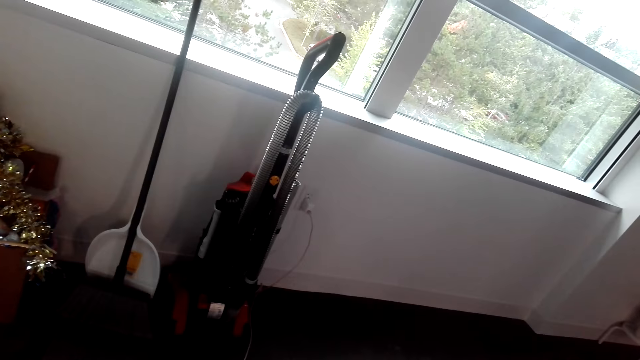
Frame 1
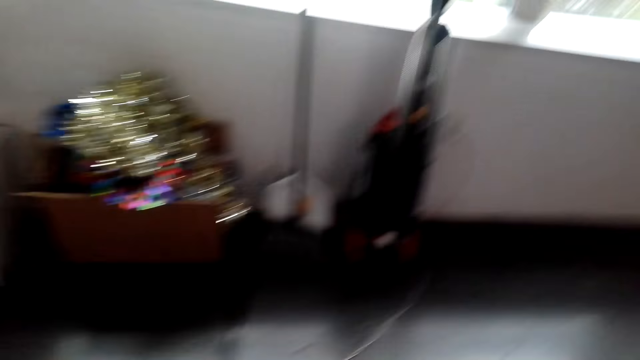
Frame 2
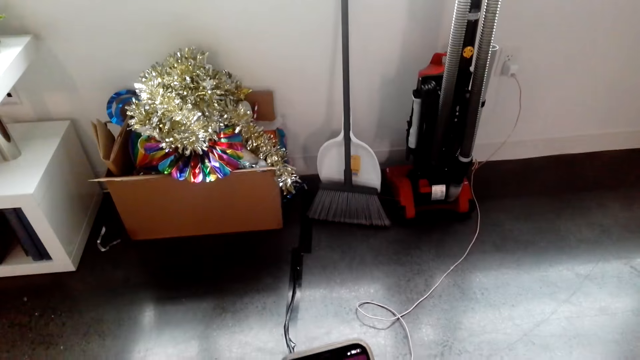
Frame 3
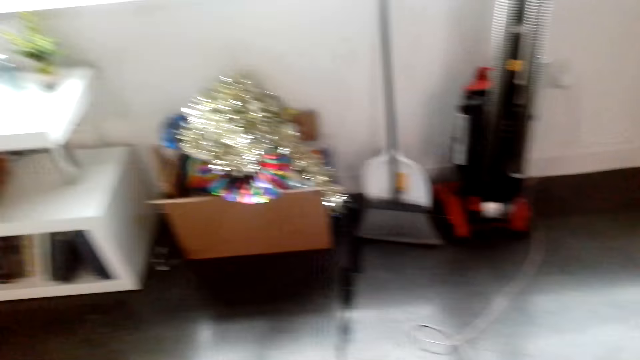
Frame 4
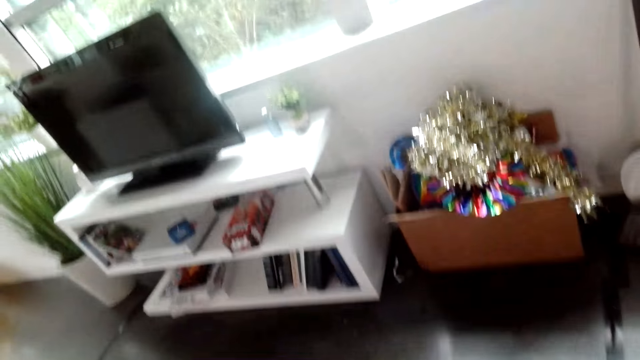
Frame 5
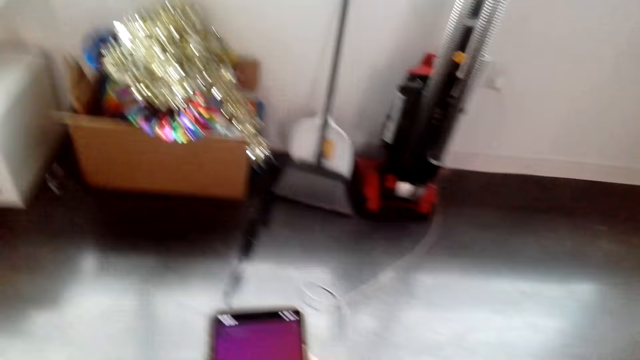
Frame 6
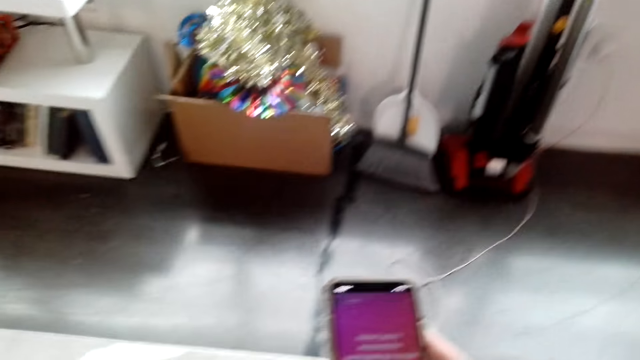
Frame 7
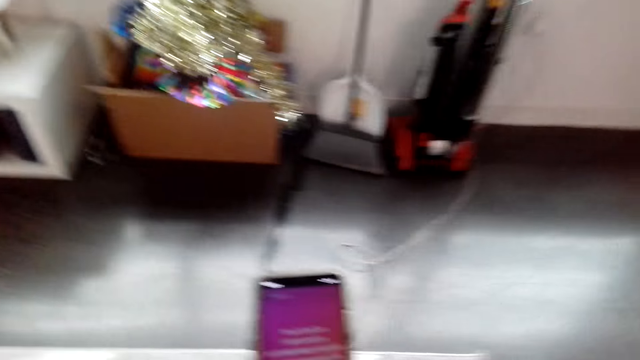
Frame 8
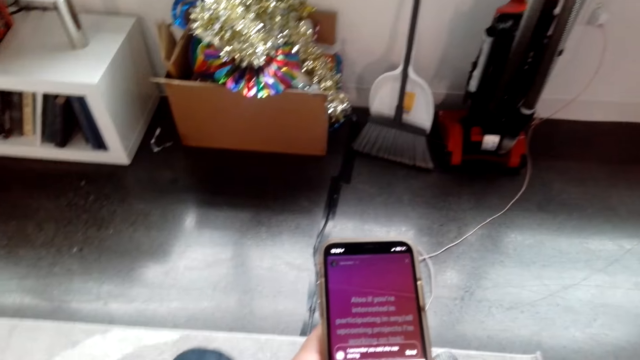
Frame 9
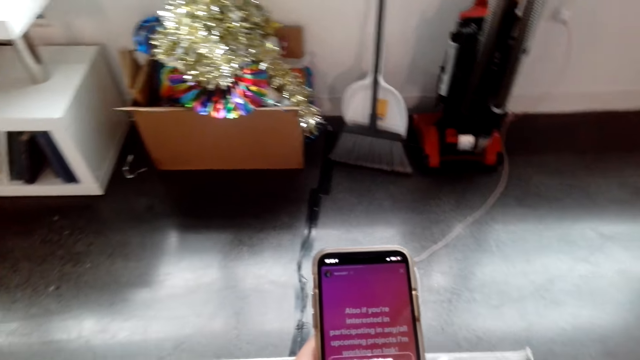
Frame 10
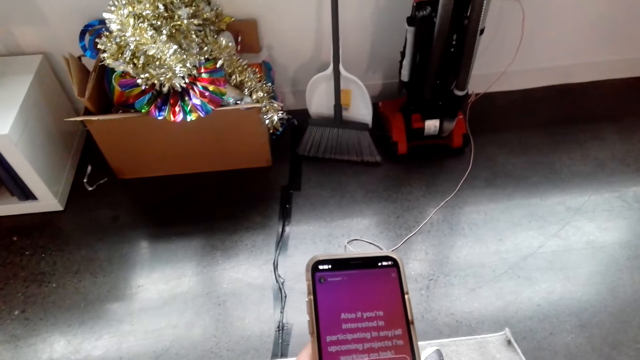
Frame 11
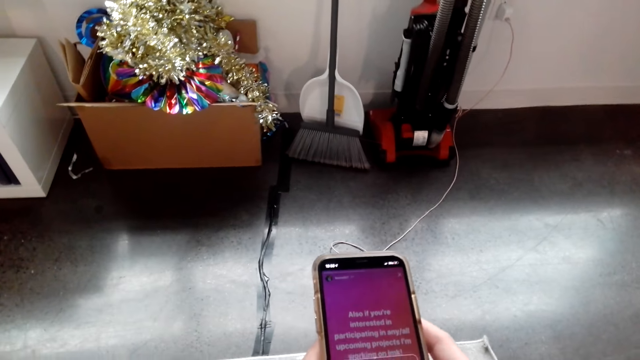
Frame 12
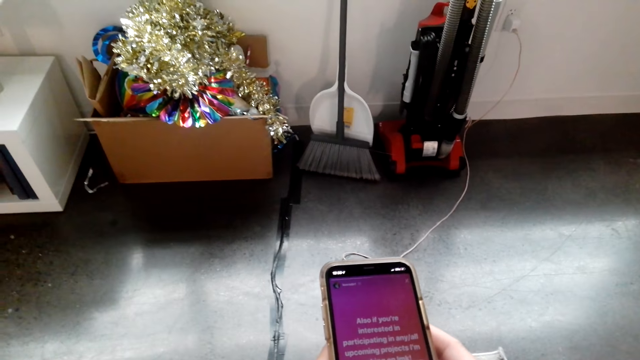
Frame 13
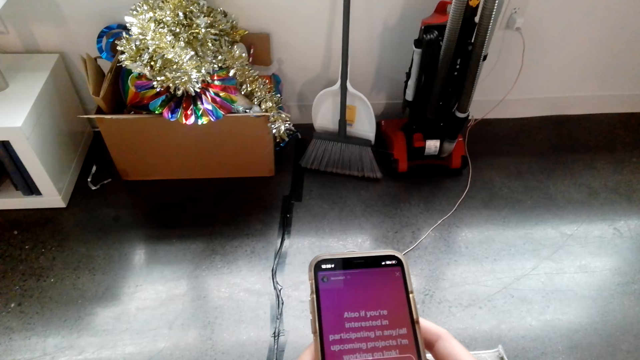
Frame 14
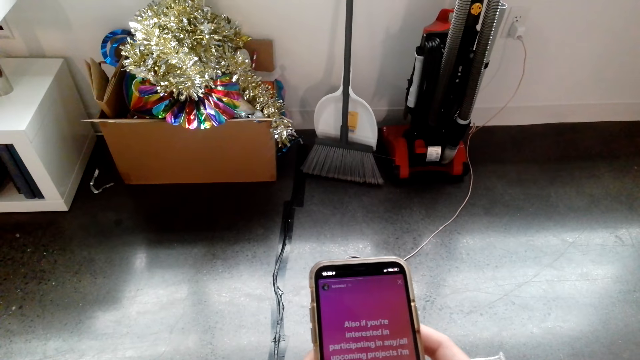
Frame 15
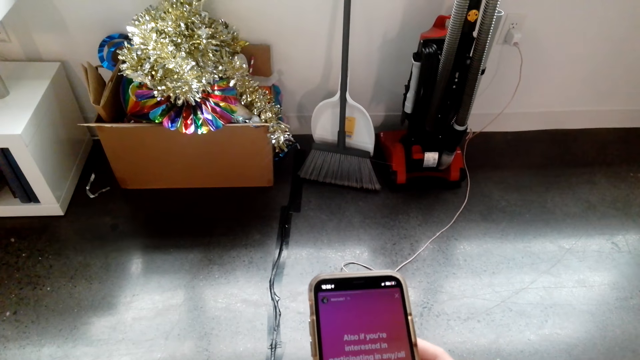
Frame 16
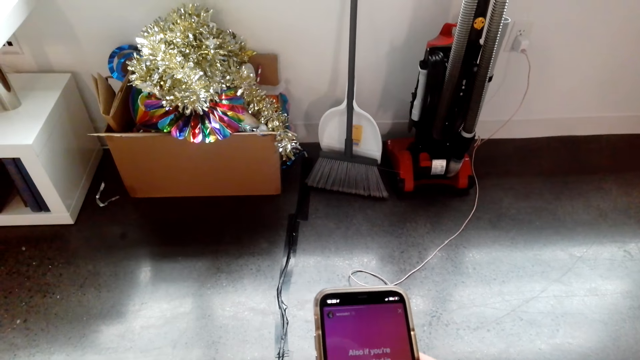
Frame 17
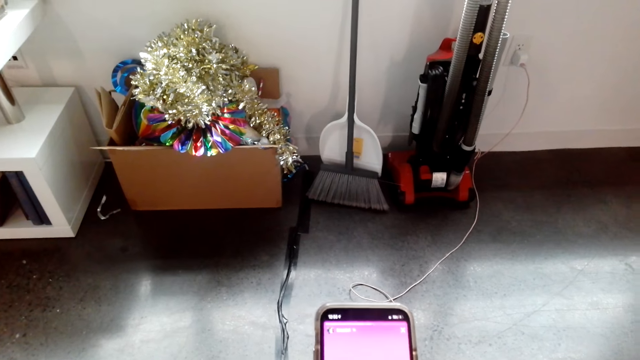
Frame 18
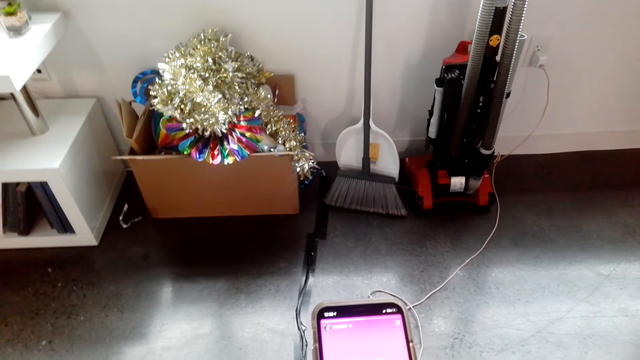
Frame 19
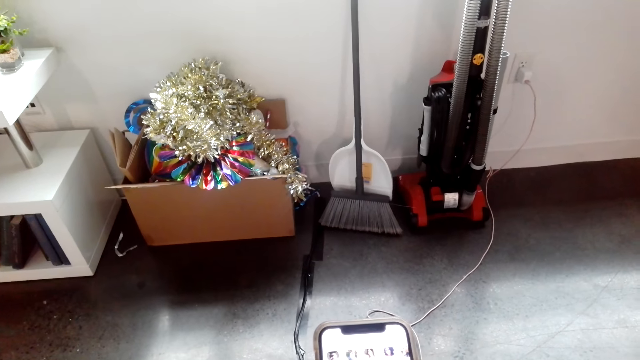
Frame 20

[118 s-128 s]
The camera wearer uses the phone.

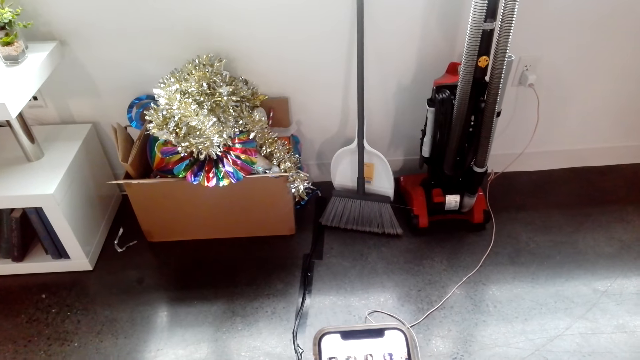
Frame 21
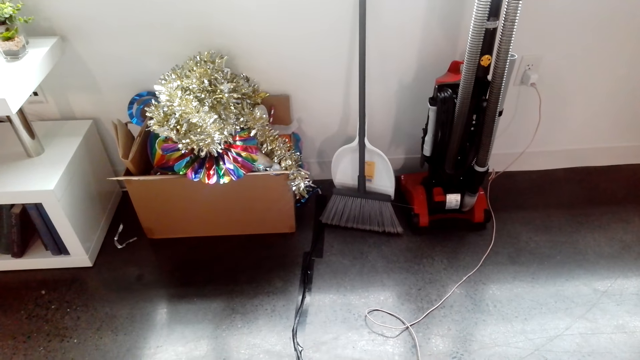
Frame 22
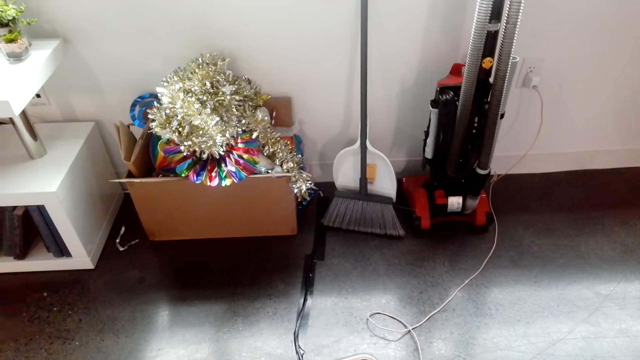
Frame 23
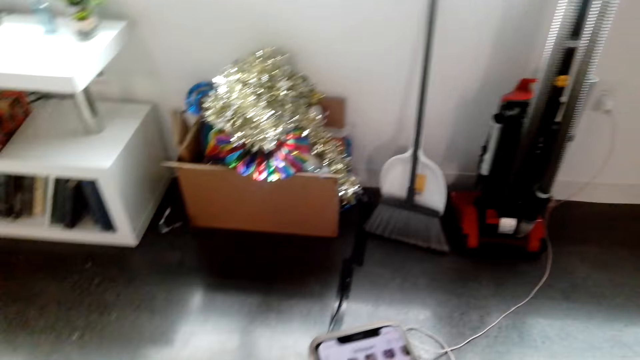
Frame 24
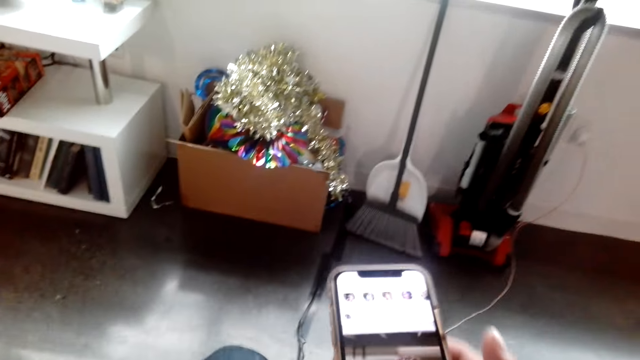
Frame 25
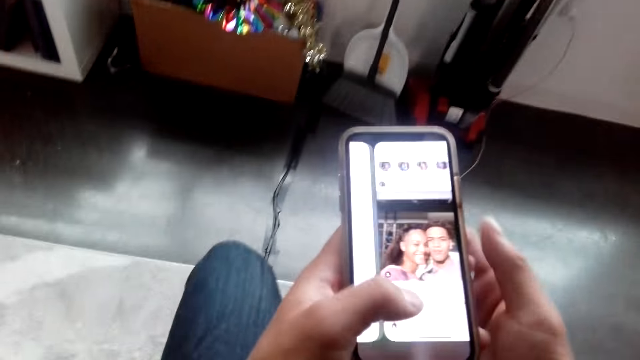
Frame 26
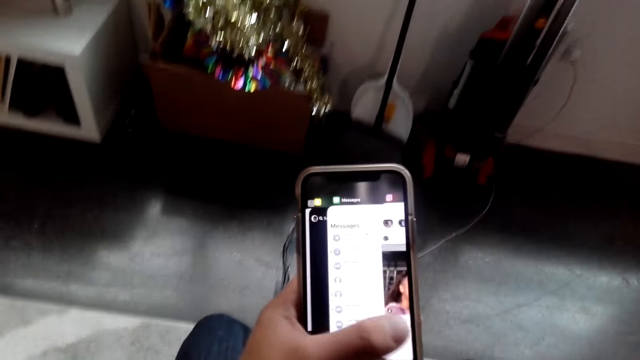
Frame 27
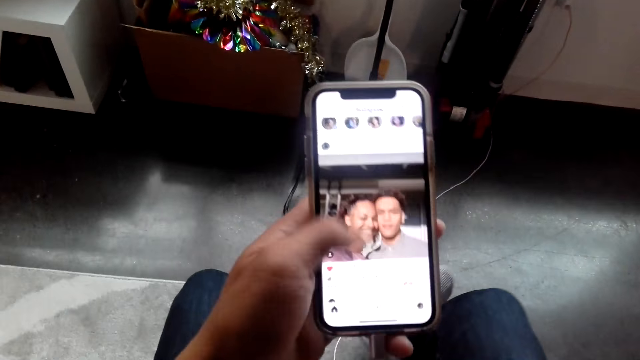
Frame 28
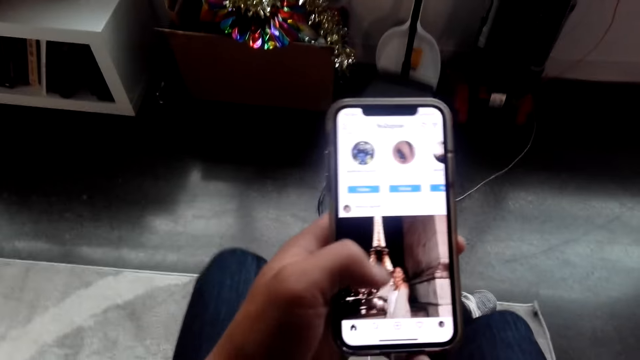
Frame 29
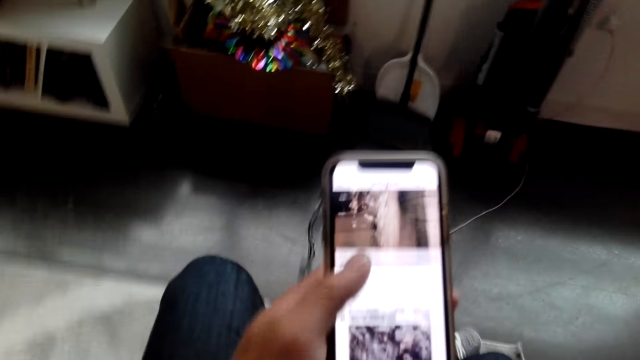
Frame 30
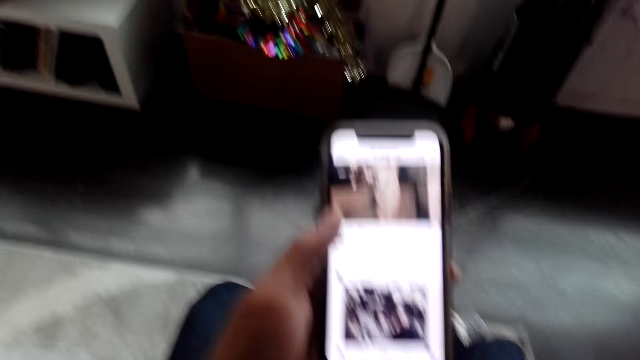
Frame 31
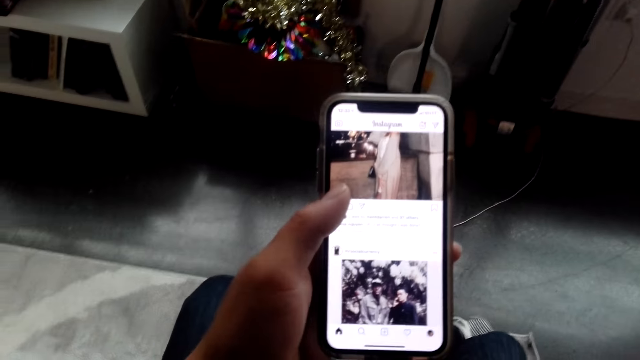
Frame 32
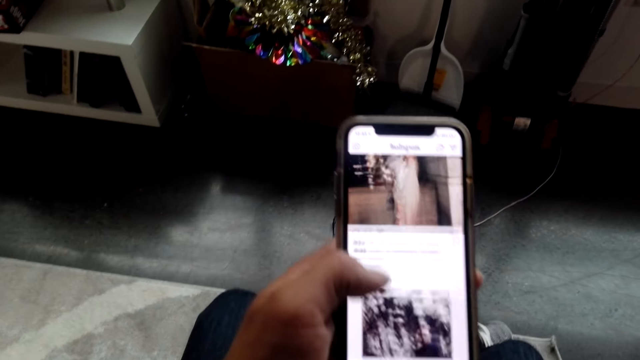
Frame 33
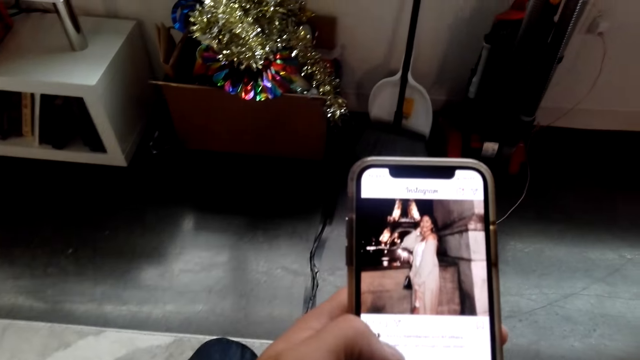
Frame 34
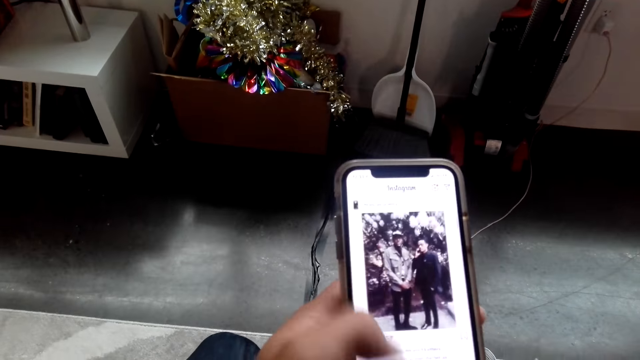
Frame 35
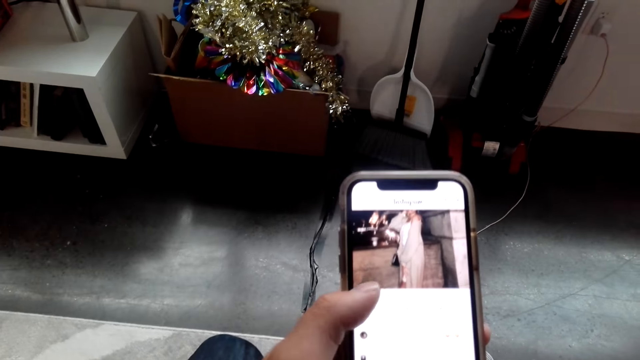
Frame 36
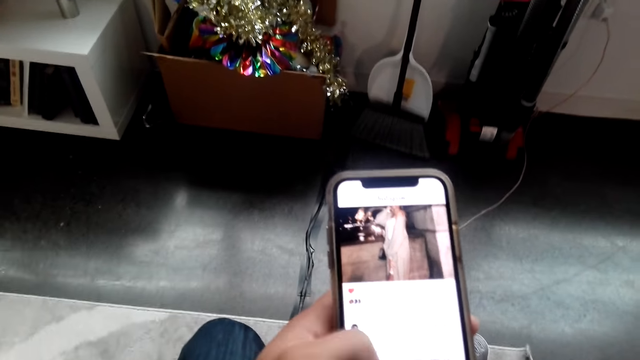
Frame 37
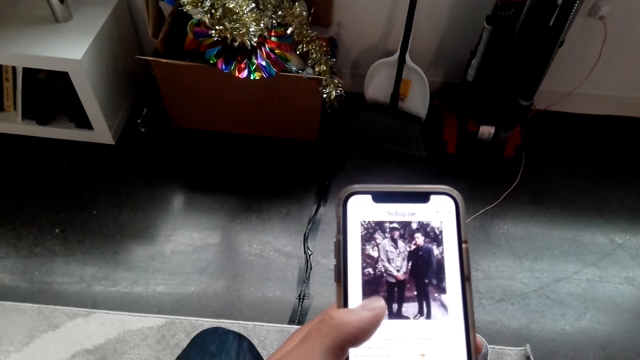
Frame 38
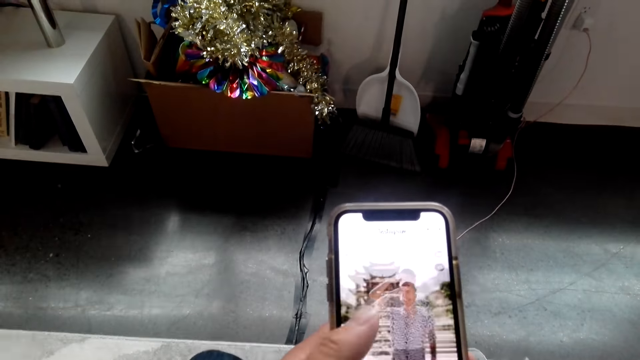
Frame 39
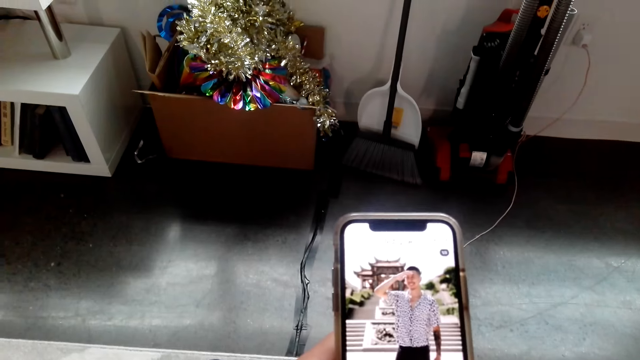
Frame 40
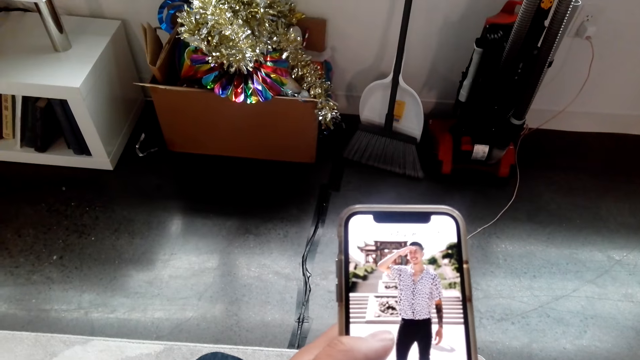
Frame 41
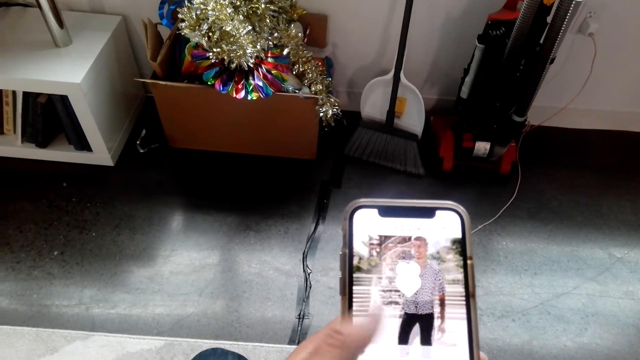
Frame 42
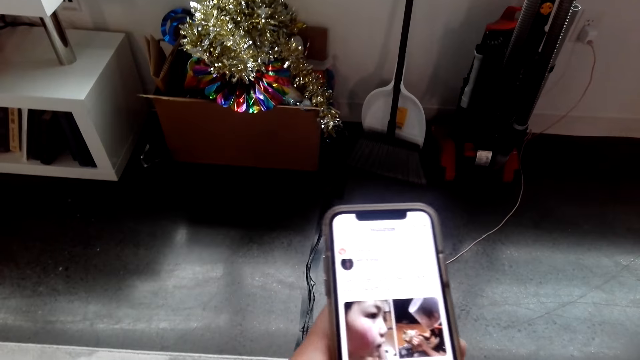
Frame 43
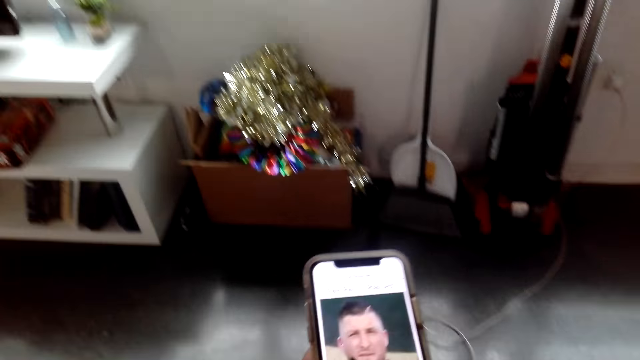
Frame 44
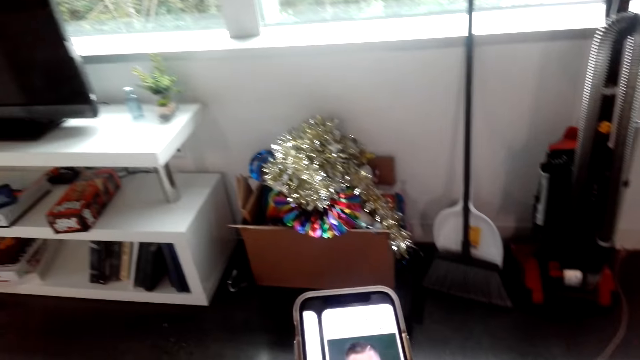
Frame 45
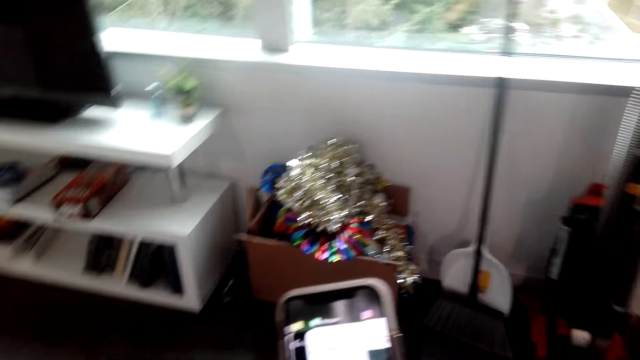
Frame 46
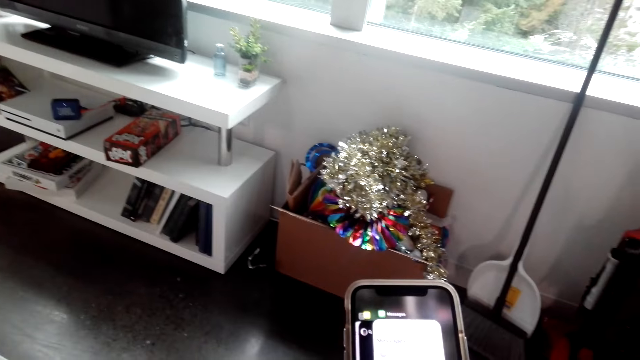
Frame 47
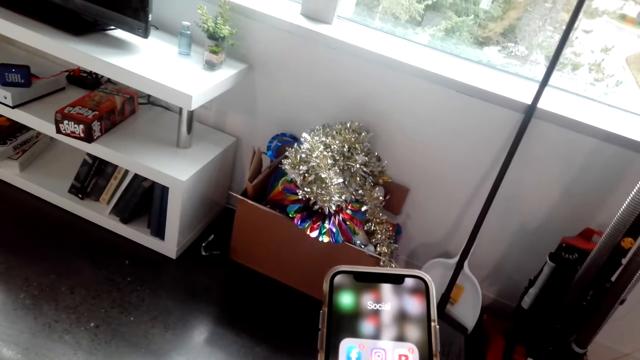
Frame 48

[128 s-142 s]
The camera wearer looks at the Instagram feed.
